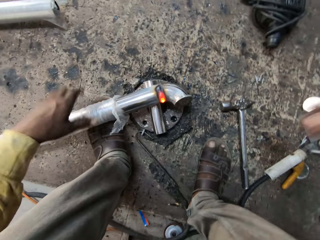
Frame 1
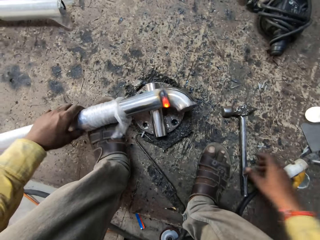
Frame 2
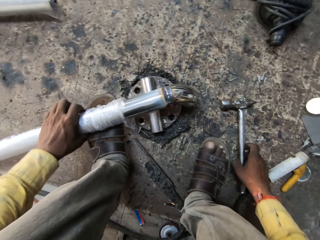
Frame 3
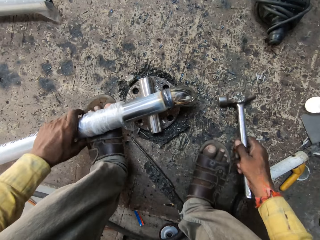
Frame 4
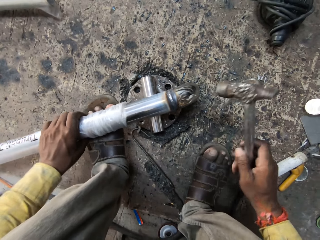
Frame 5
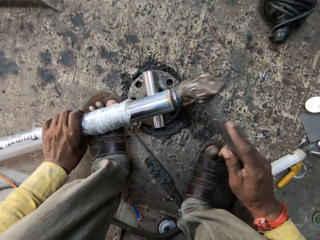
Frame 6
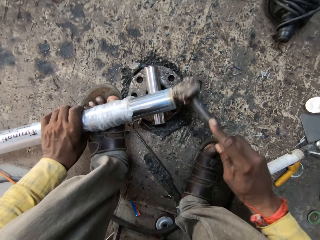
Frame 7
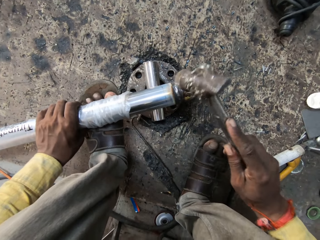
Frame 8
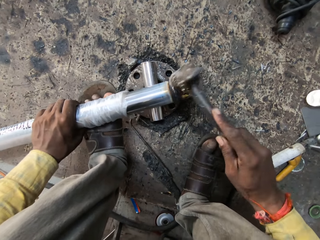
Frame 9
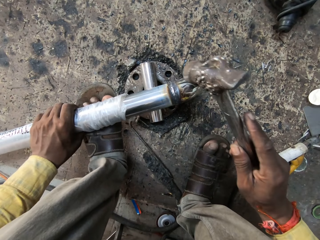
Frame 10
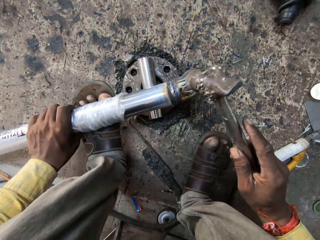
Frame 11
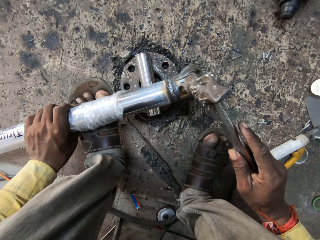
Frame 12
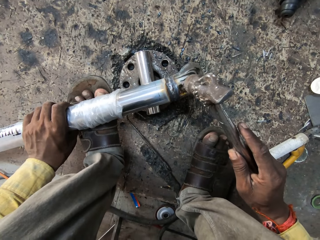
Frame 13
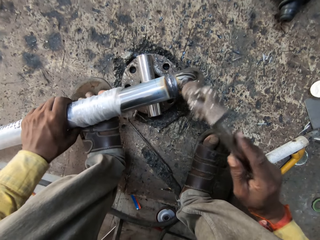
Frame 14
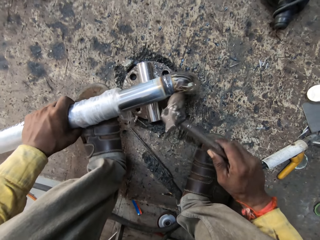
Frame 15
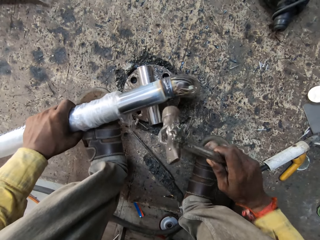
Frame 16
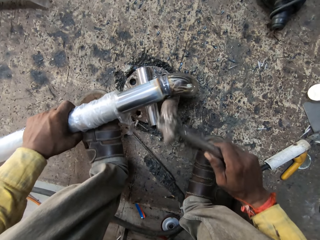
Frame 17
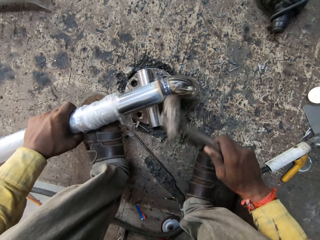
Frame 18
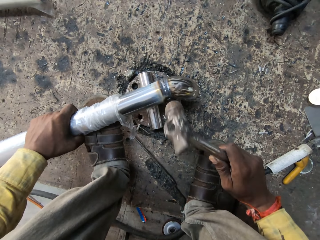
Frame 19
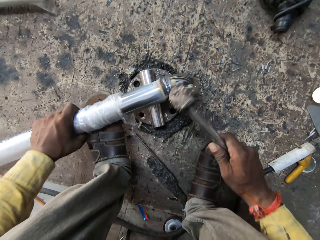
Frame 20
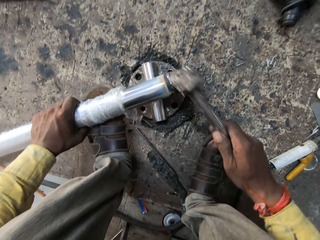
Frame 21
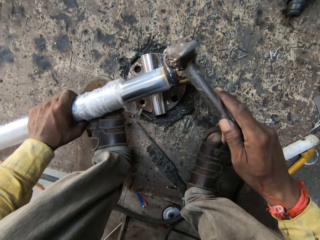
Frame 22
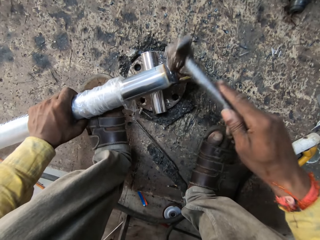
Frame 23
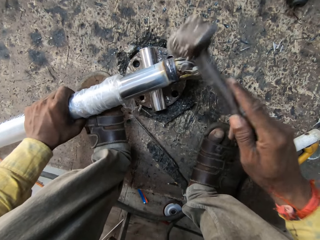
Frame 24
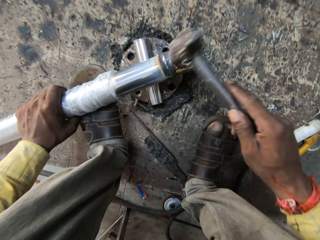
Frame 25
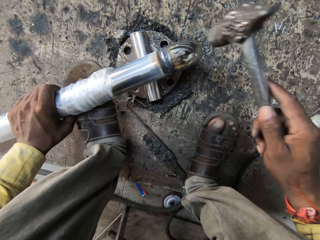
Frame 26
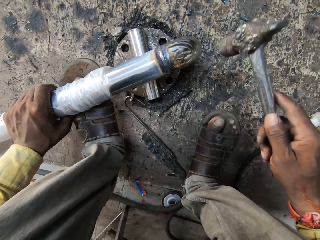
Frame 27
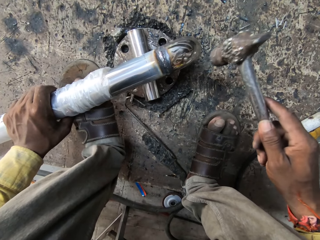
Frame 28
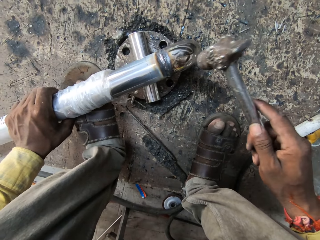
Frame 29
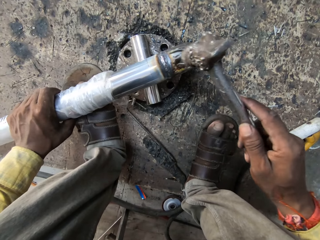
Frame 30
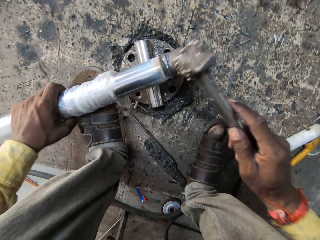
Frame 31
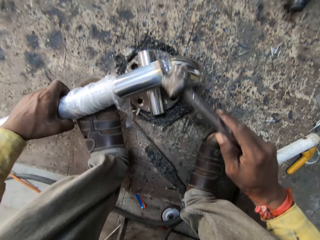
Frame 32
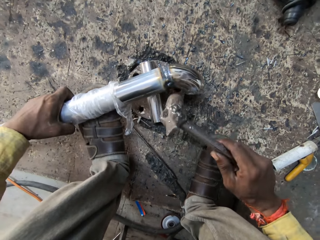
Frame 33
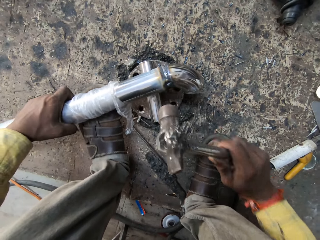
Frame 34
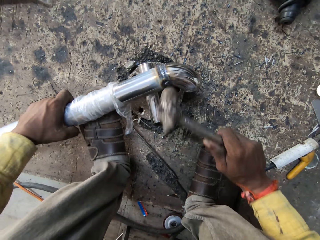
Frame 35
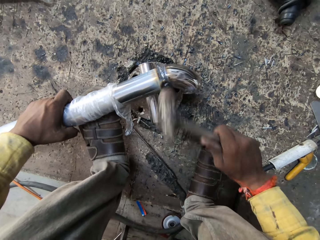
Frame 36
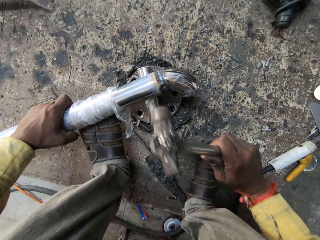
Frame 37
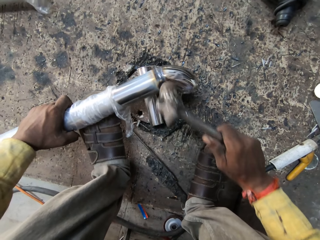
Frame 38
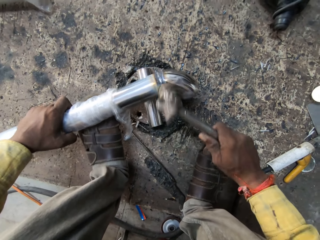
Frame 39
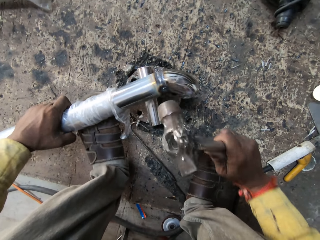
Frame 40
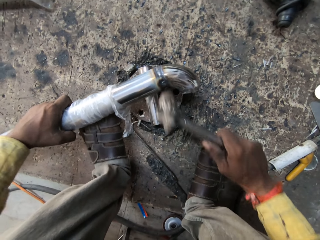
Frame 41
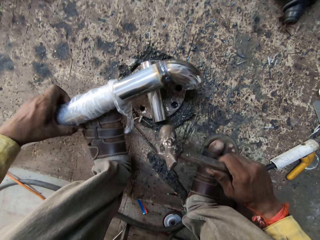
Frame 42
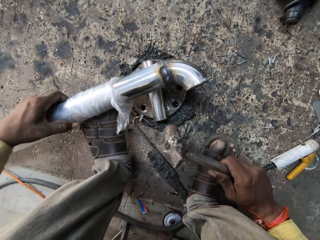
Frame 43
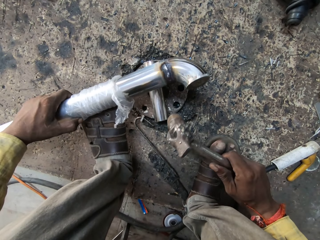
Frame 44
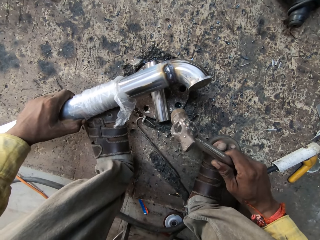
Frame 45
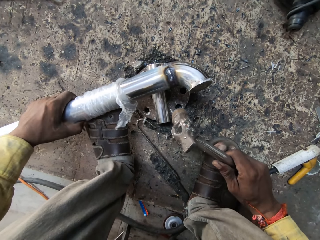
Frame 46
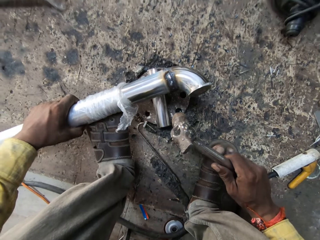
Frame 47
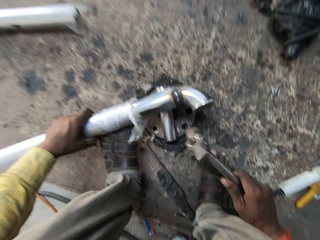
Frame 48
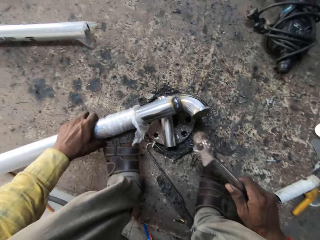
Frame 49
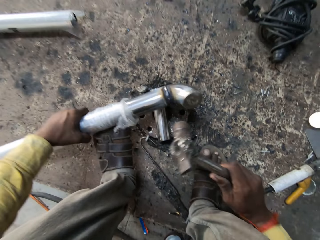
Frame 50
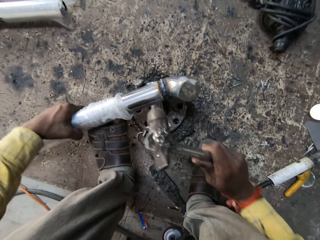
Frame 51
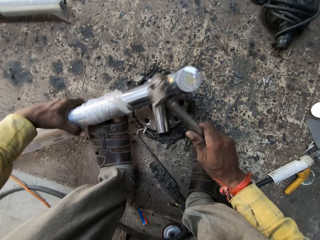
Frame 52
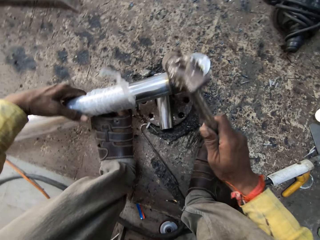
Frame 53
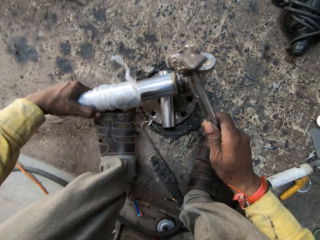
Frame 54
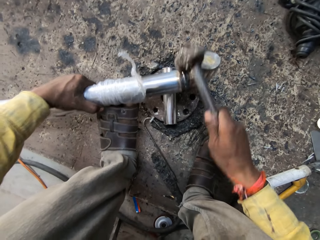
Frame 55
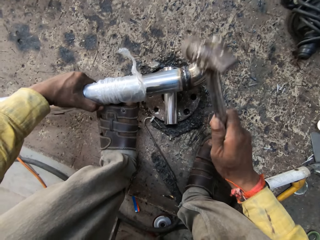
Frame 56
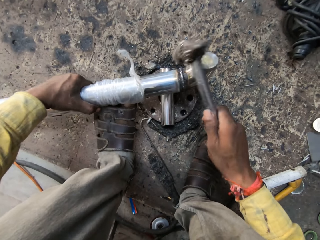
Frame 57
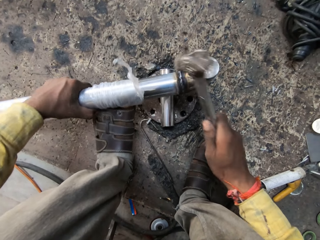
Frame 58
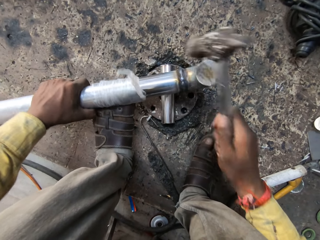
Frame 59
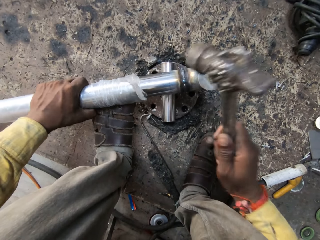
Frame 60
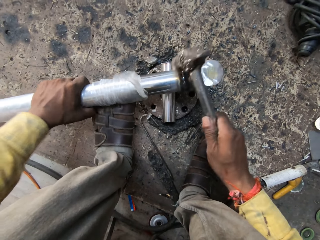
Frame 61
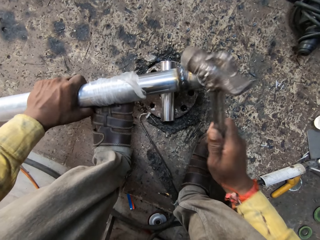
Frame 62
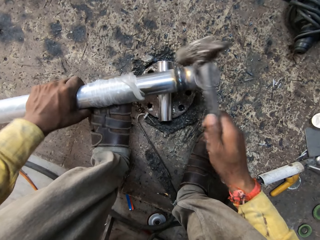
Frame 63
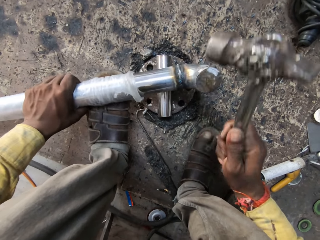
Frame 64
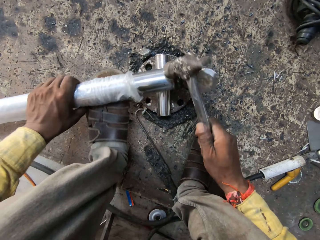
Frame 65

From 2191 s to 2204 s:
The camera wearer holds the metal rod. They pick up both the hammer and the metal from the workbench. They move the metal on the ground. They hit the metal on the workbench with the hammer. They turn the metal on the ground. They hit the metal with the hammer.

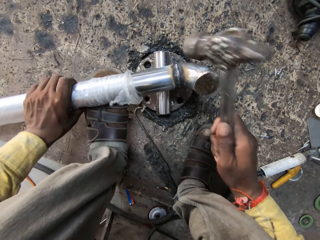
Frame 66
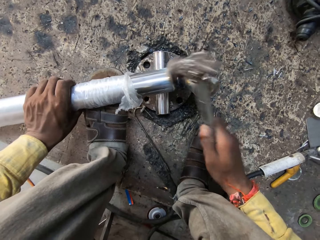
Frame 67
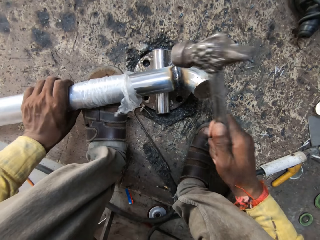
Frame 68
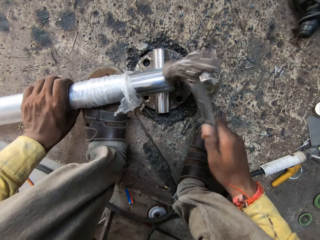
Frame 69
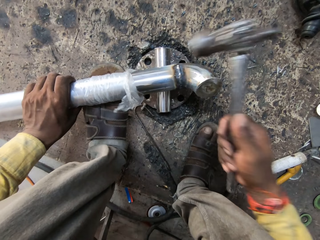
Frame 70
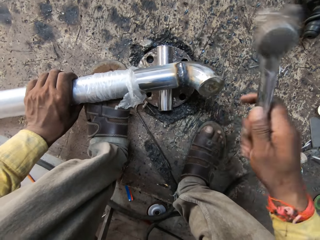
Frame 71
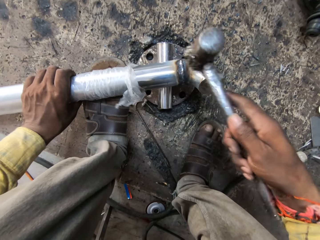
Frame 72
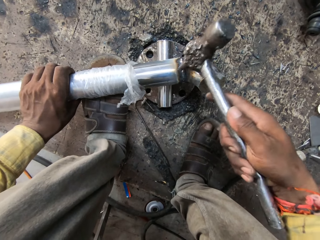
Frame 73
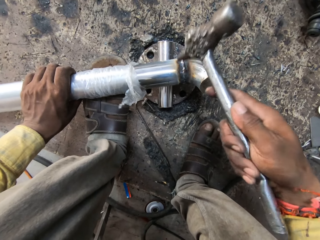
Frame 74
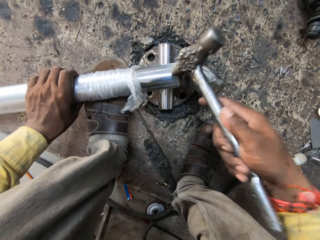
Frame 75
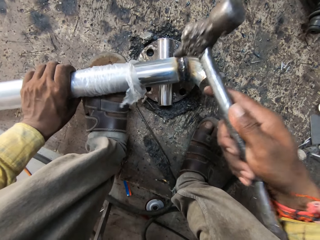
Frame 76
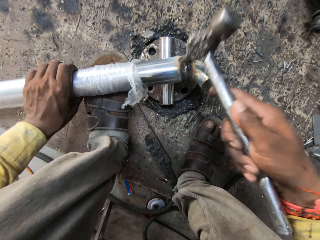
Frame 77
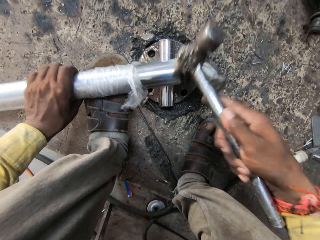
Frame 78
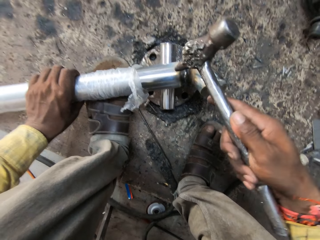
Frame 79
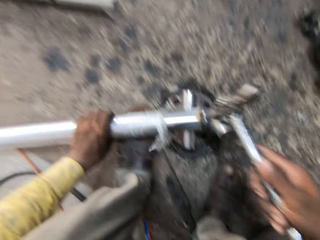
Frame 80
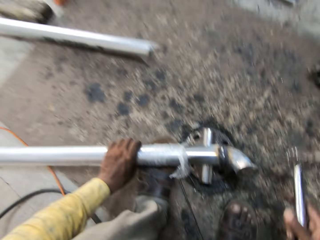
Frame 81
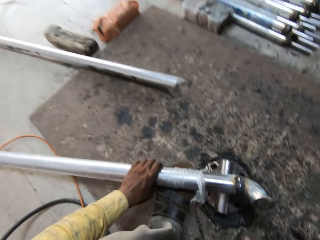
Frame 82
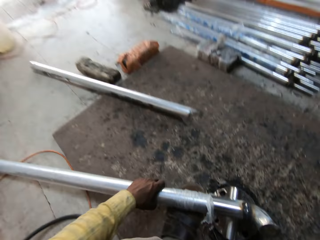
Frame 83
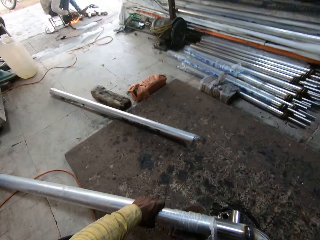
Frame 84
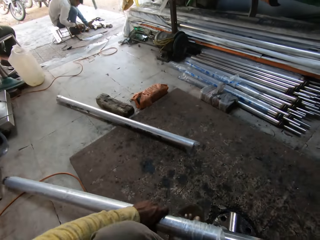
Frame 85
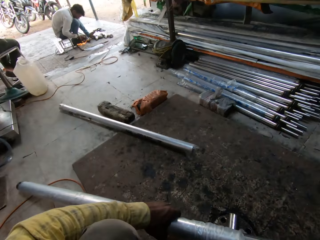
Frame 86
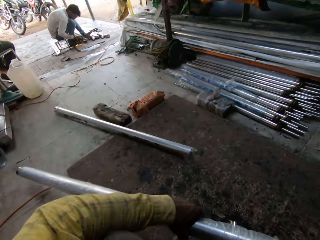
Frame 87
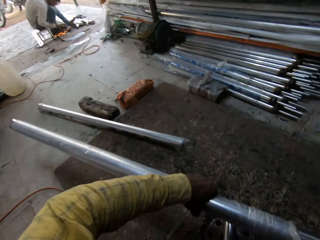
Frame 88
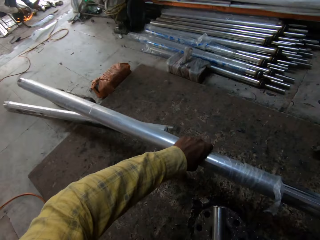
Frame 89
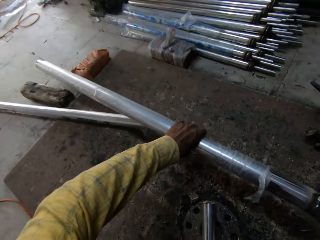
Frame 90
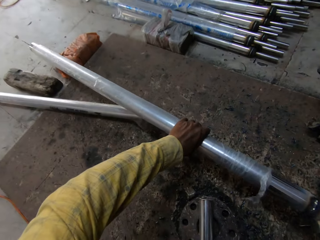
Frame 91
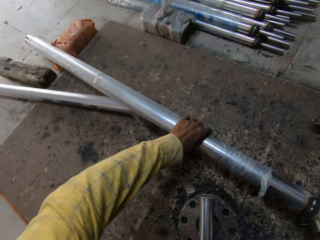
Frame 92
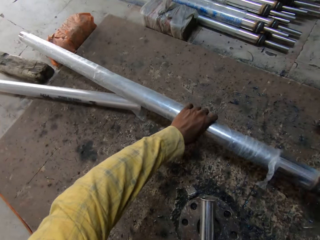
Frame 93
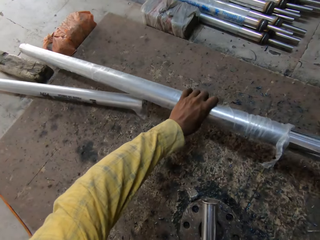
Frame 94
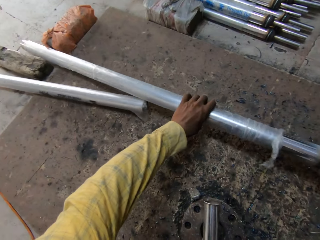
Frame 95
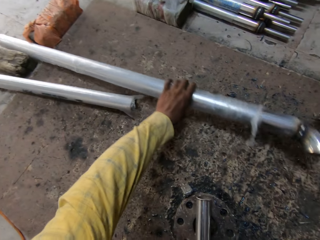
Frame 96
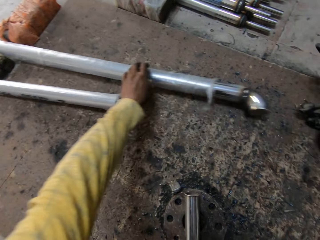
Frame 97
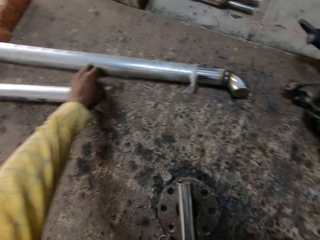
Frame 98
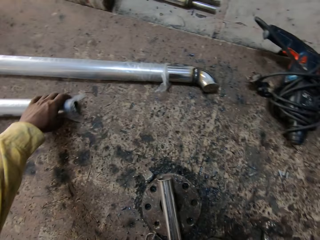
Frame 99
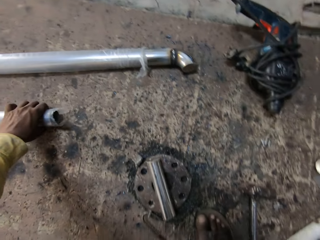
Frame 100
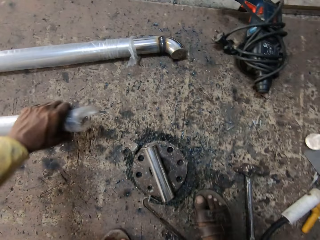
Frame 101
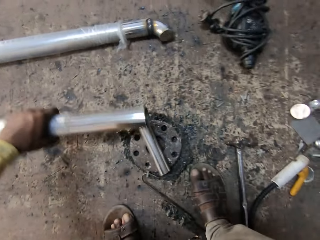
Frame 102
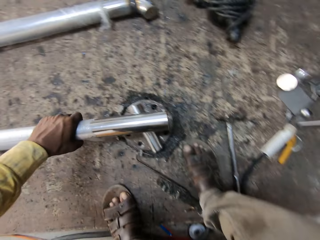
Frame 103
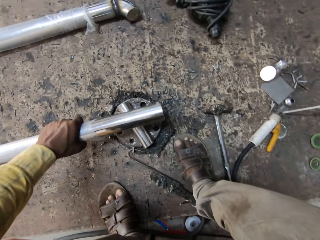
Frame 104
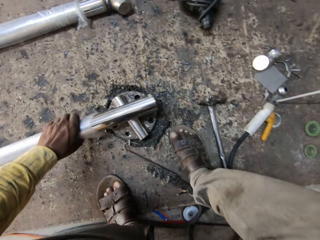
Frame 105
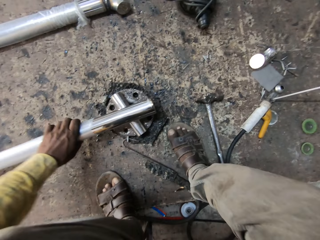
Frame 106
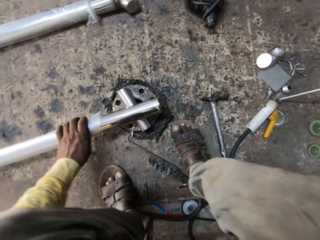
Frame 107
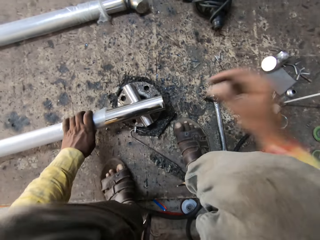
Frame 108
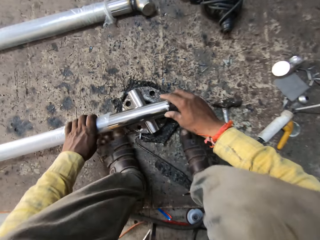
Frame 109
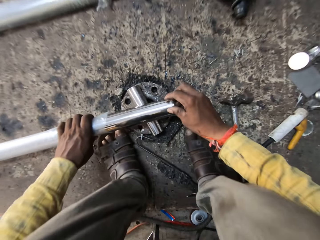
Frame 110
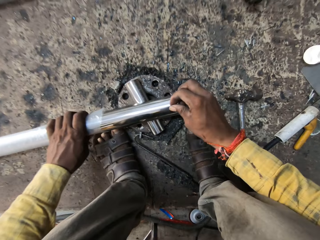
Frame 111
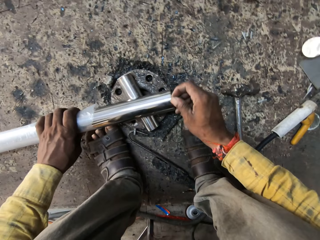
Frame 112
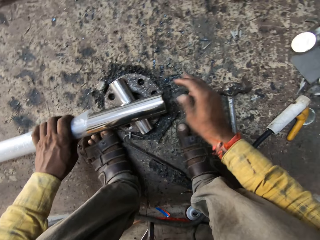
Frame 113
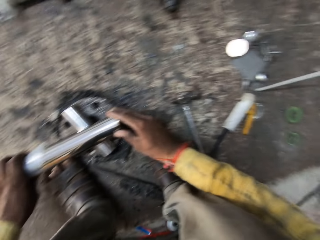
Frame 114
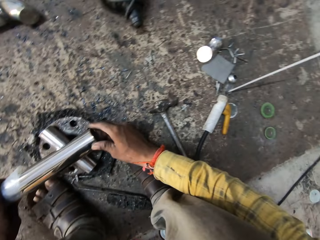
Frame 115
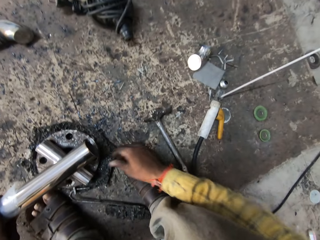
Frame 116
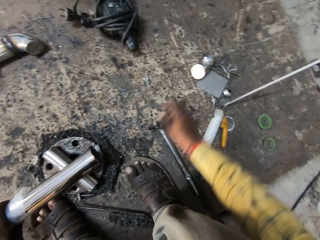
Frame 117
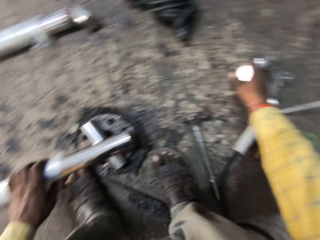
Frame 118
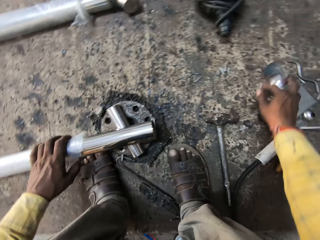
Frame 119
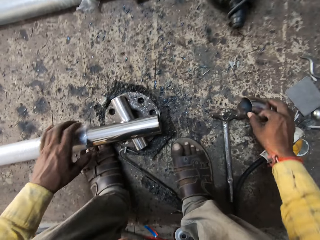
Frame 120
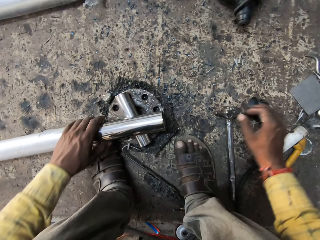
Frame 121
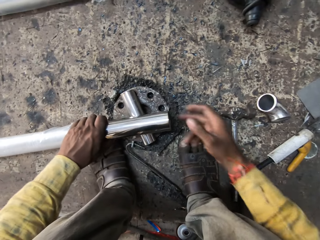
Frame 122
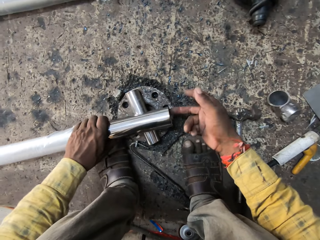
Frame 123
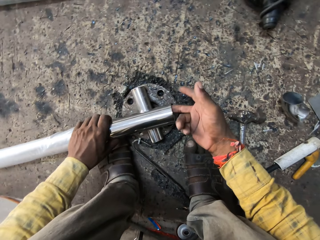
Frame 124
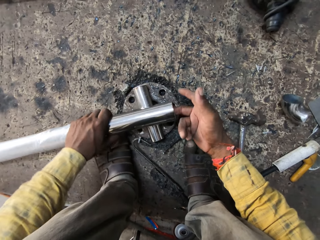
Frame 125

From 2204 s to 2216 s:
The camera wearer turns the hammer. They hit the metal with the hammer. They move the metal rod or pipe on the workbench. They put the hammer down. They take the metal pipe. They move another metal rod on the workbench. They take the other metal. They move the metal pipe on the metal. They remove something from the metal rod. They touch the metal. They move the metal on the workbench.
